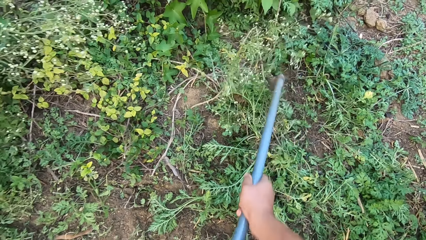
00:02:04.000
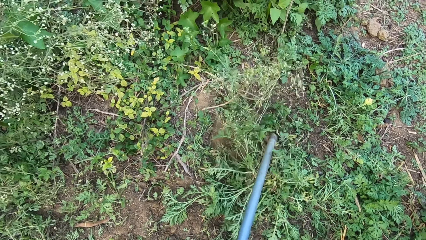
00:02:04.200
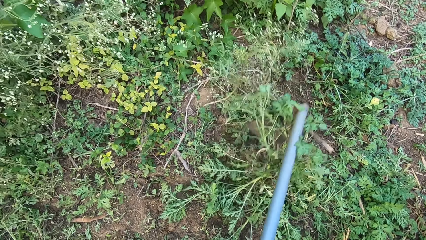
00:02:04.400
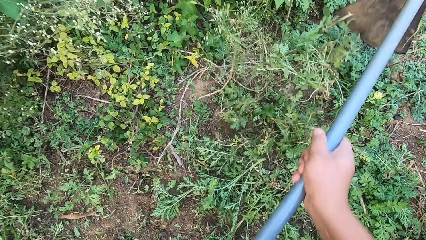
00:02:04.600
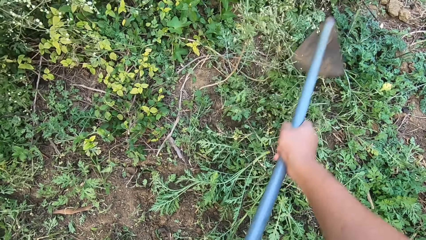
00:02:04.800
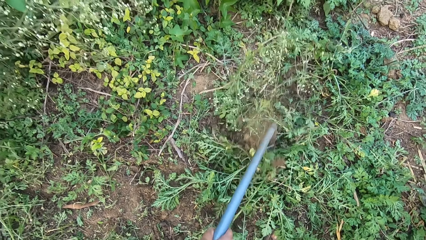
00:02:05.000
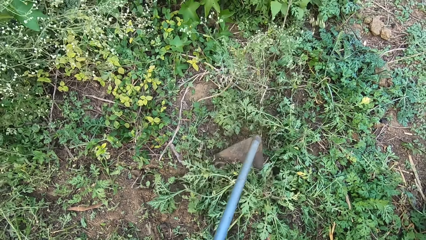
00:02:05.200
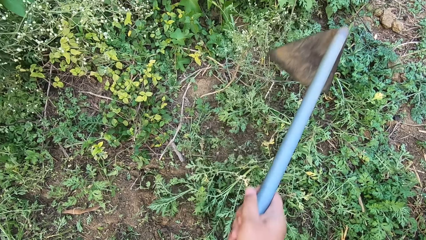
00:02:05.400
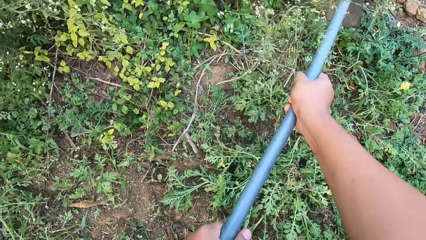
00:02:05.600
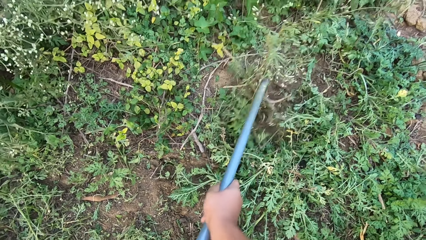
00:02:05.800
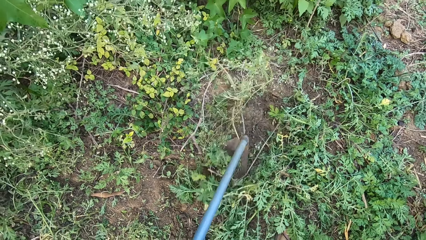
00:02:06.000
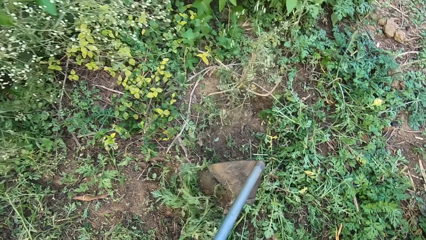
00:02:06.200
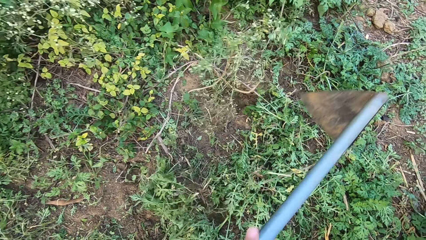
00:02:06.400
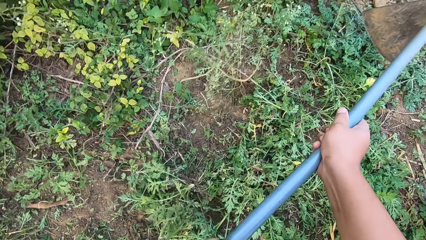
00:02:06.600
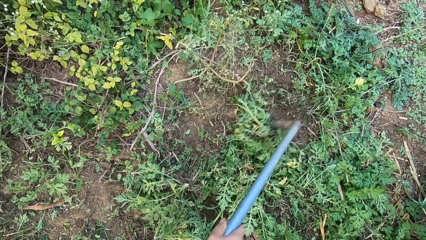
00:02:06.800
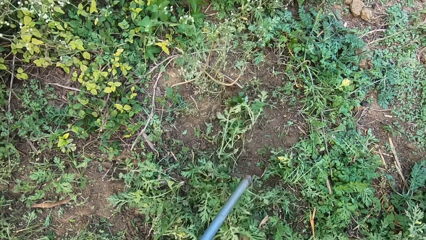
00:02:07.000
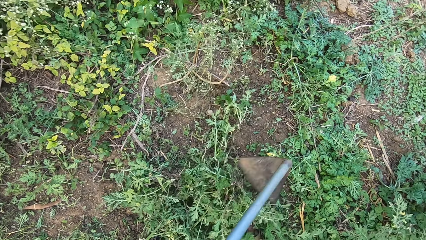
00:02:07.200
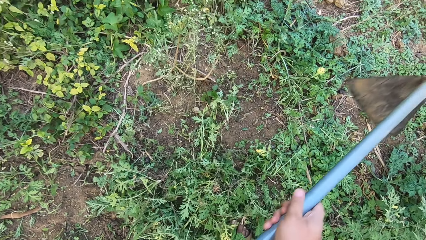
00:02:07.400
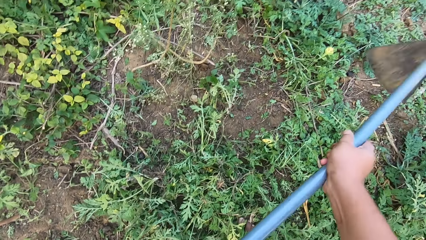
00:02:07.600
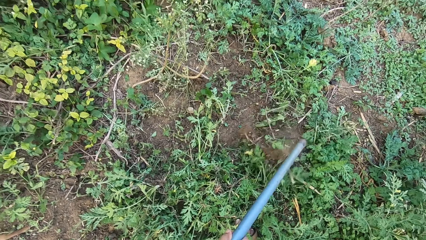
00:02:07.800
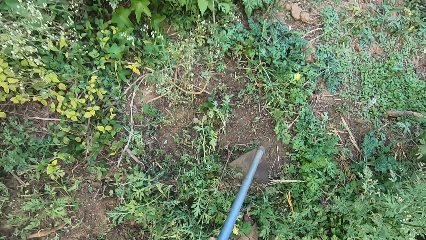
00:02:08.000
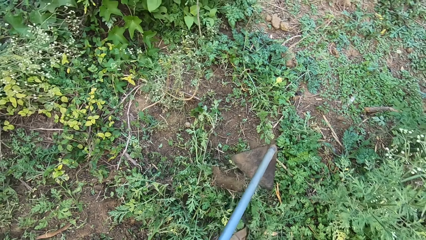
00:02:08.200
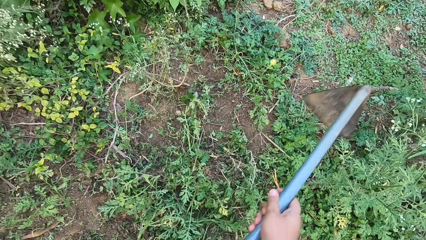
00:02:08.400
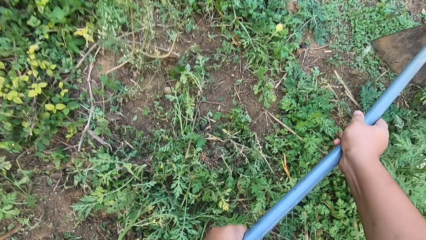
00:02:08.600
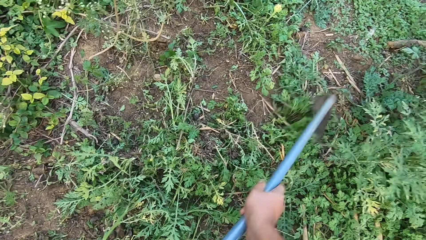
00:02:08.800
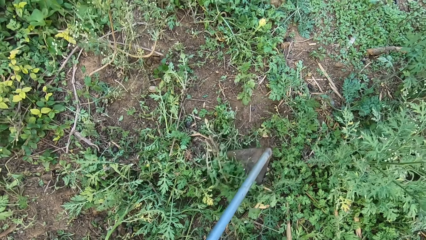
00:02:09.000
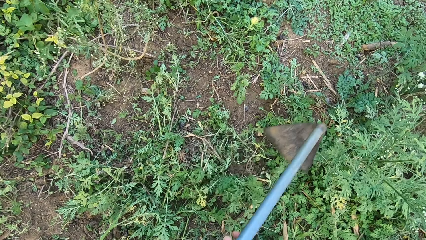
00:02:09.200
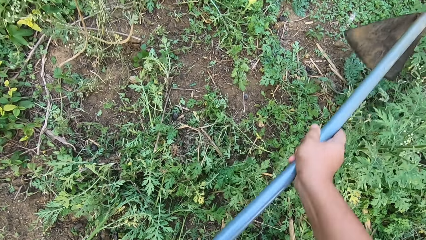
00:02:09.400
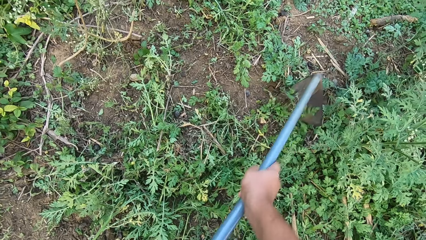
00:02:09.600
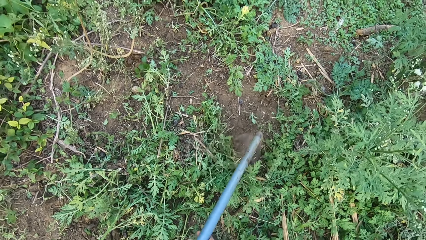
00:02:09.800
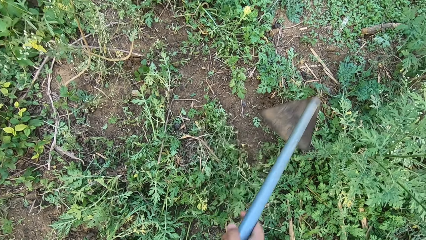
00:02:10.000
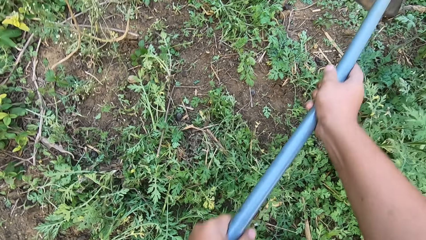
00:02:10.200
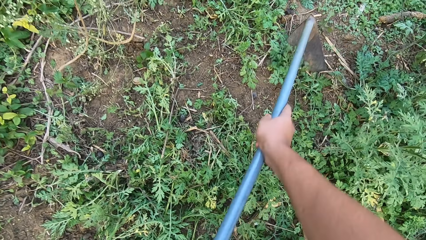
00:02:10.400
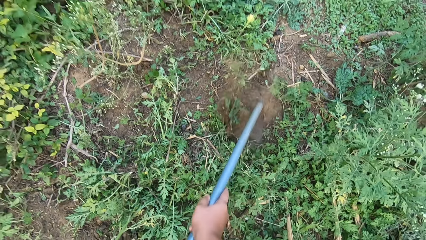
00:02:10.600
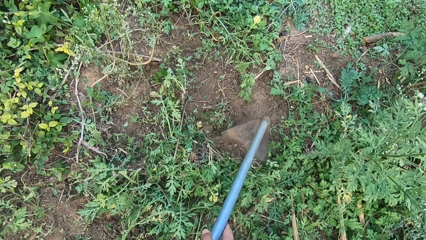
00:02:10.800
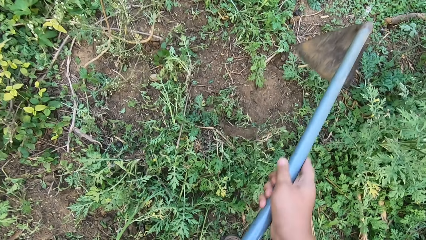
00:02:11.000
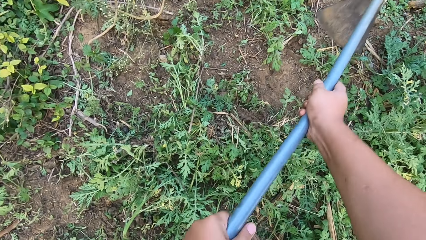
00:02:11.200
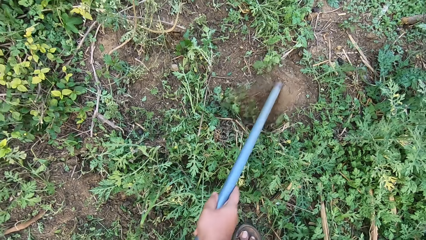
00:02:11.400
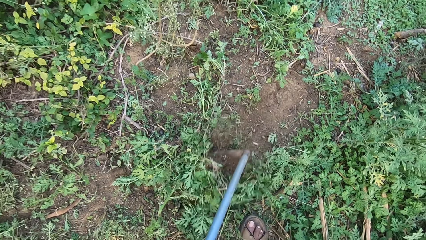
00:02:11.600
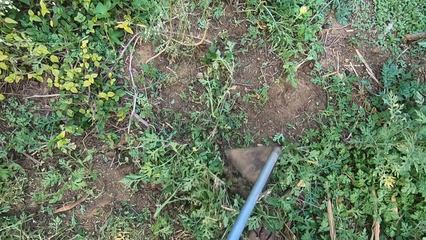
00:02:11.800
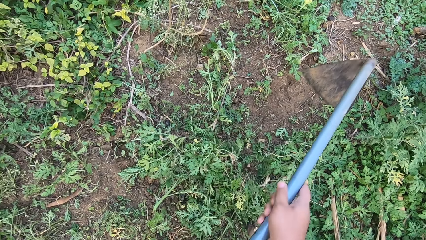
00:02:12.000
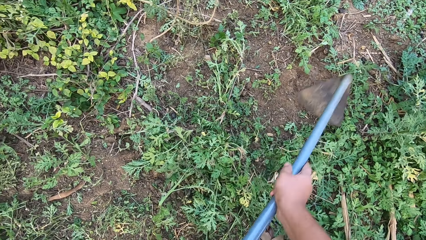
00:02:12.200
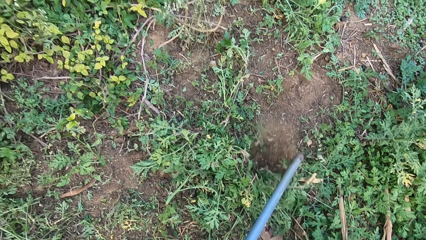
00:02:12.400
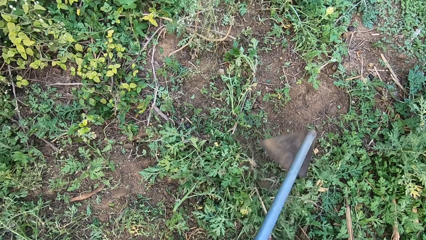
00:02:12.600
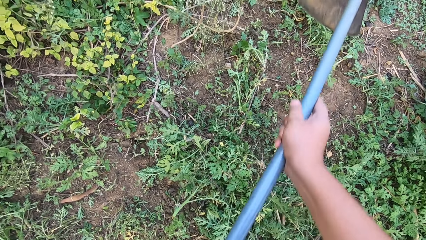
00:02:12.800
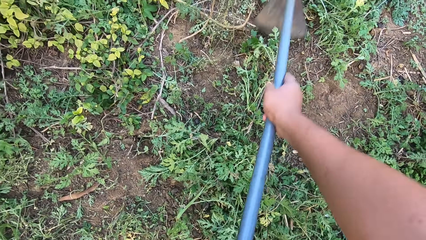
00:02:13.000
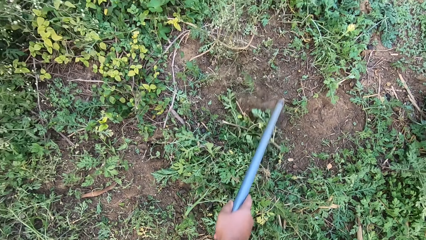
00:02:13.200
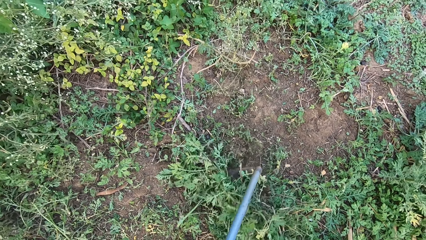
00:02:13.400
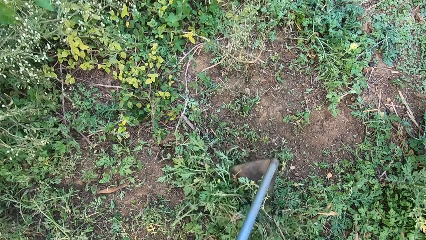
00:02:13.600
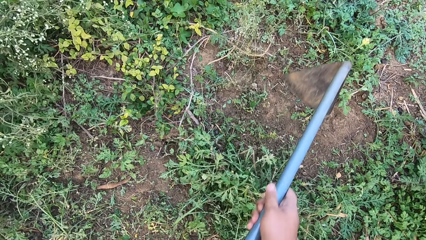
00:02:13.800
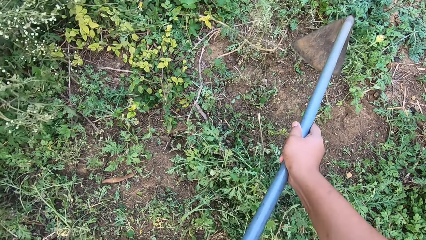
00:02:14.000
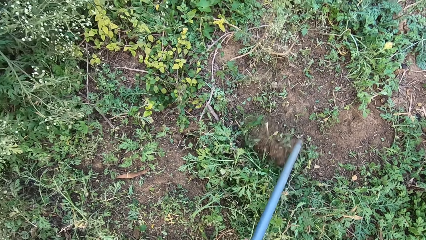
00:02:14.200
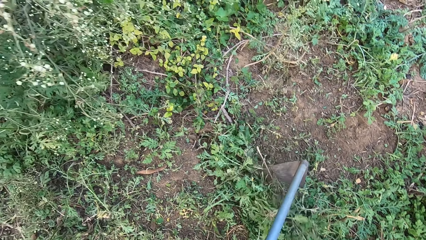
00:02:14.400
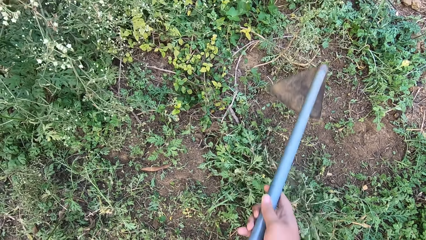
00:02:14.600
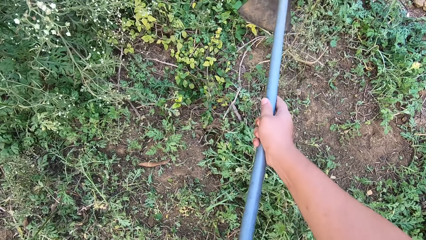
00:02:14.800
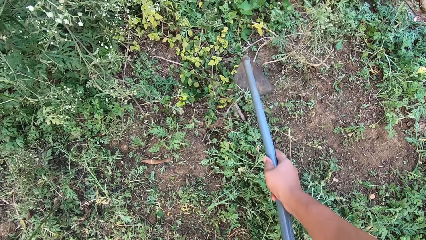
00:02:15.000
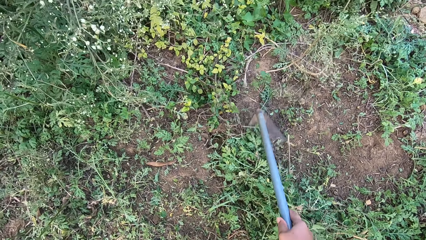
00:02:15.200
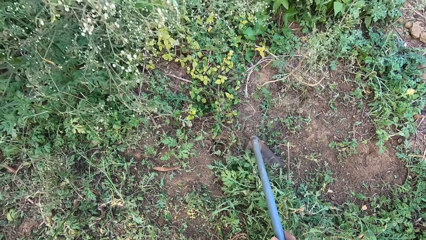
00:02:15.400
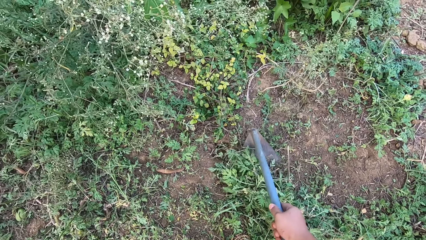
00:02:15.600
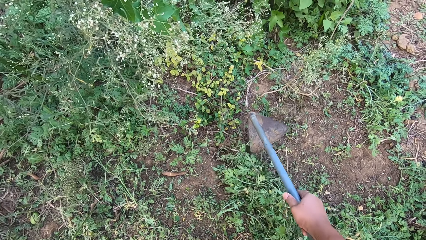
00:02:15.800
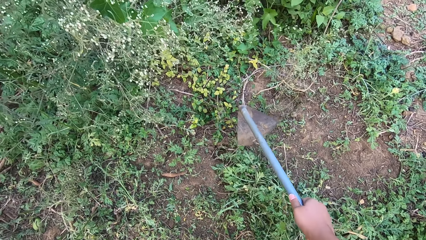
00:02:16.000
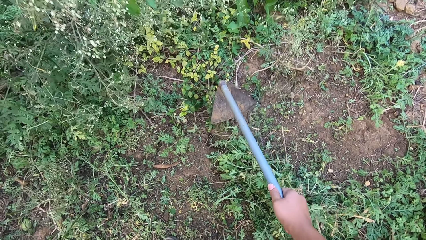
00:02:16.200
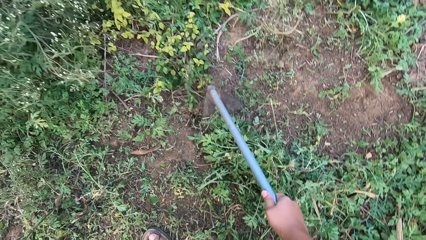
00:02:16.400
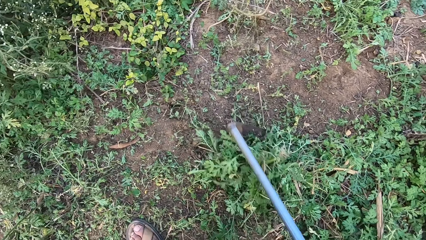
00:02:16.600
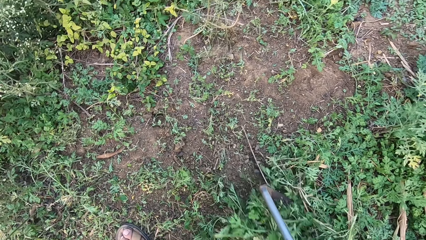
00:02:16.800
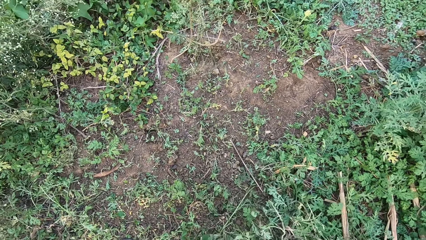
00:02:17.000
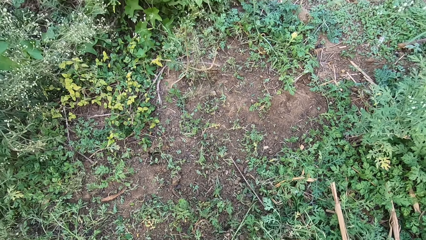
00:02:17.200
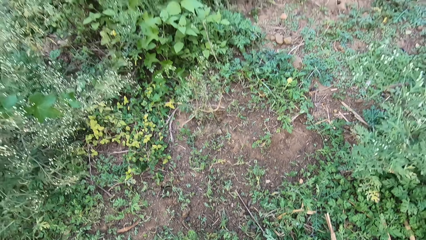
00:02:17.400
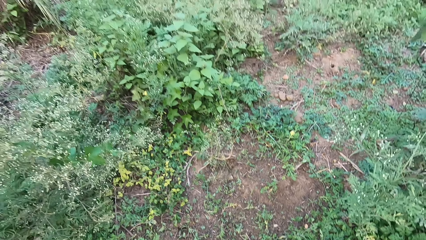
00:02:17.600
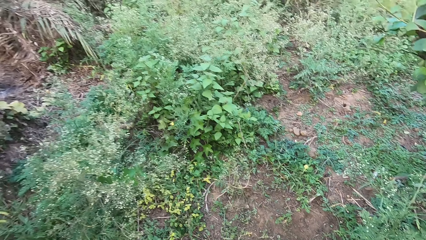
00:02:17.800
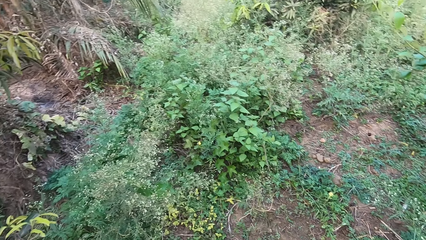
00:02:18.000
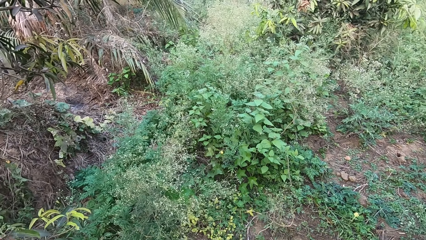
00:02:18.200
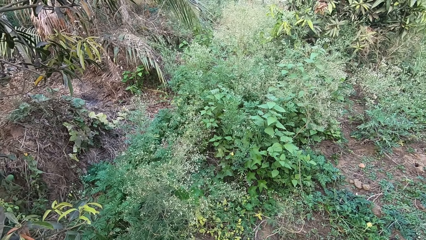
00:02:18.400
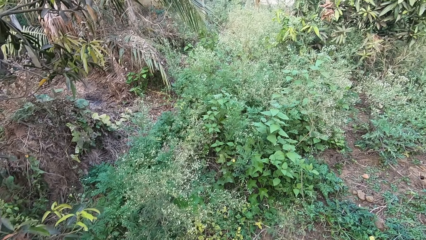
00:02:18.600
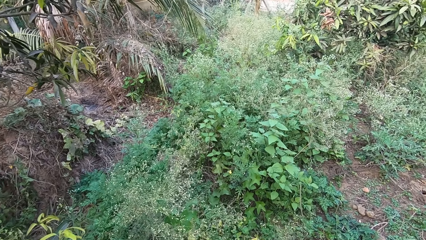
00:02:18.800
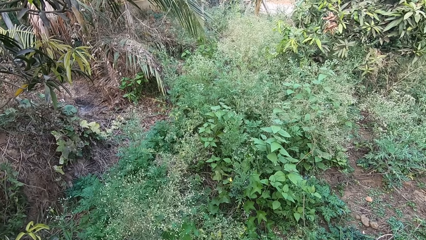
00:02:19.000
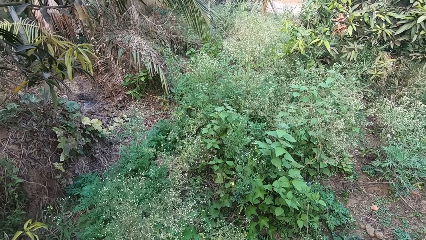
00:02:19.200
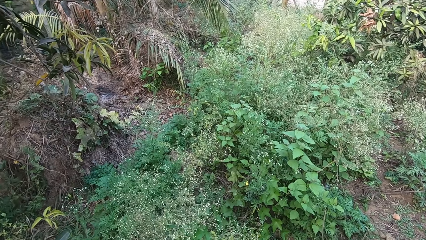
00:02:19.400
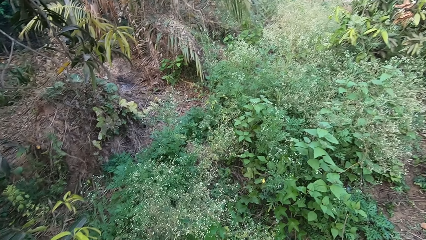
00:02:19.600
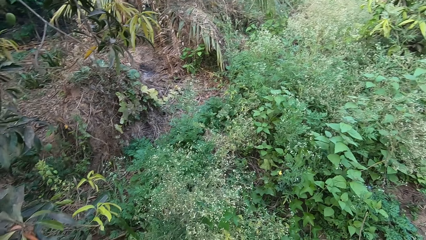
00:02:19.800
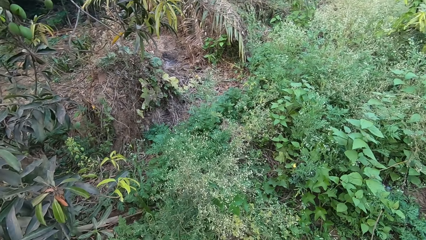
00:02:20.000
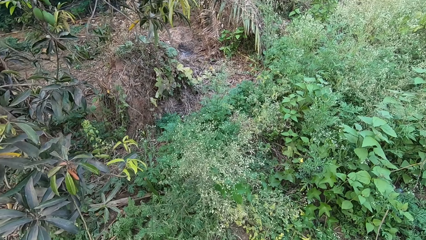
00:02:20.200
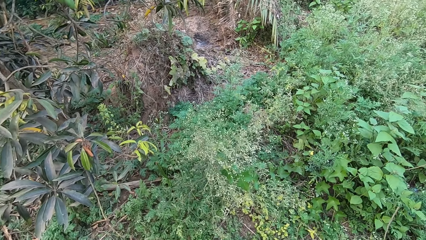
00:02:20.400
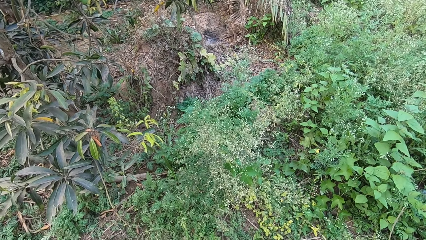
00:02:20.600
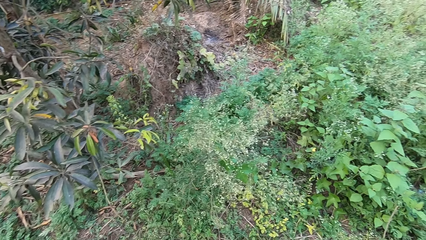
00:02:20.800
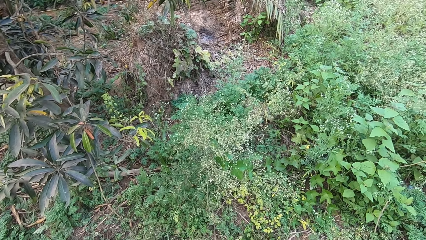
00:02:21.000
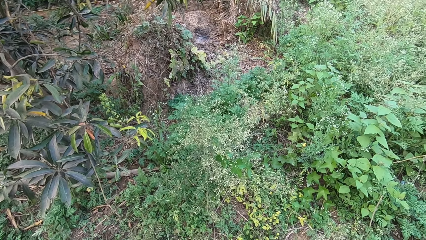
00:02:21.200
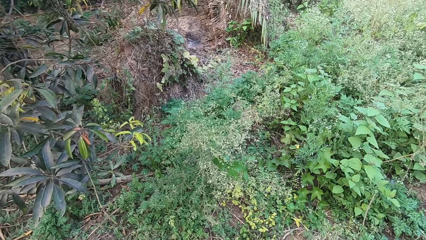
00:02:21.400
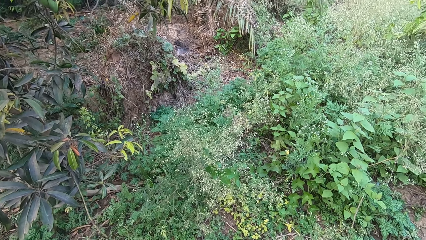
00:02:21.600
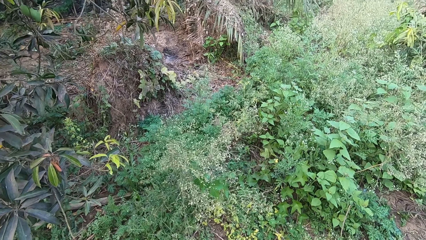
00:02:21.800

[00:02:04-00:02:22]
The camera wearer gathers the weed. They look around.
